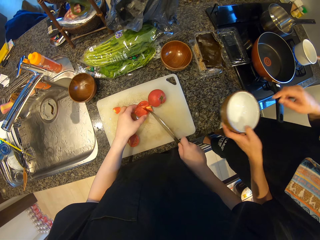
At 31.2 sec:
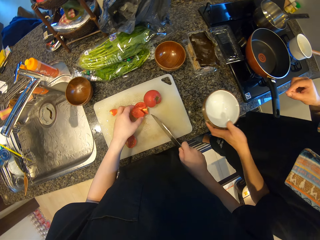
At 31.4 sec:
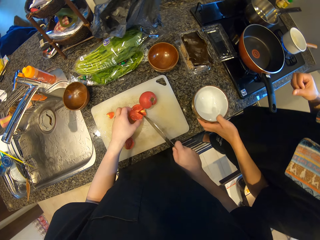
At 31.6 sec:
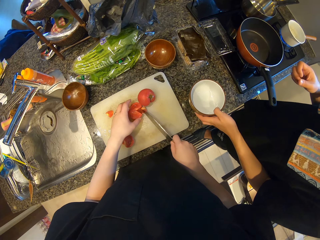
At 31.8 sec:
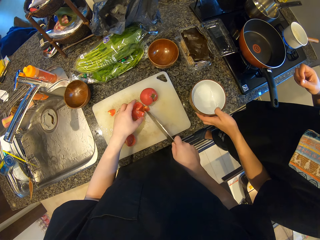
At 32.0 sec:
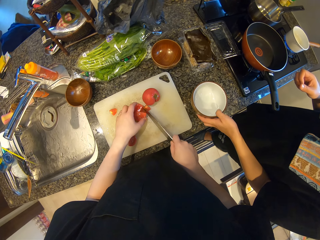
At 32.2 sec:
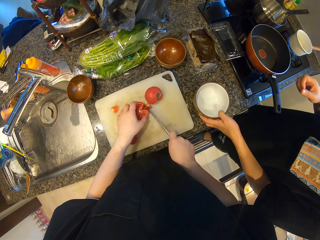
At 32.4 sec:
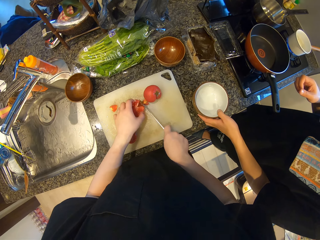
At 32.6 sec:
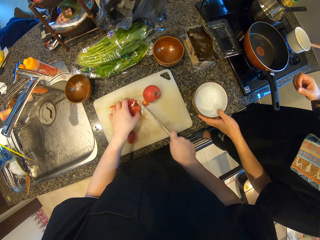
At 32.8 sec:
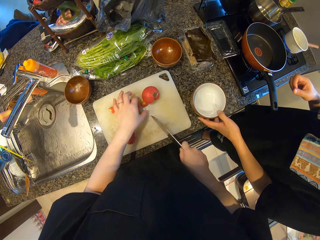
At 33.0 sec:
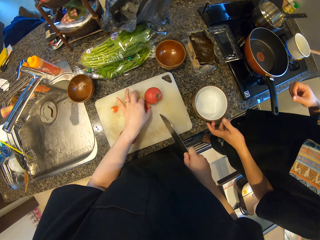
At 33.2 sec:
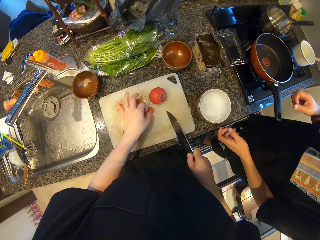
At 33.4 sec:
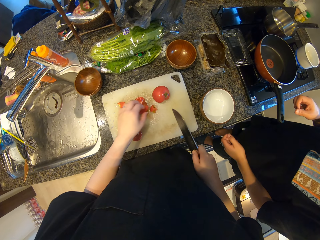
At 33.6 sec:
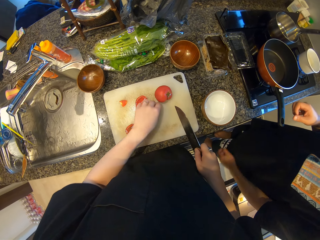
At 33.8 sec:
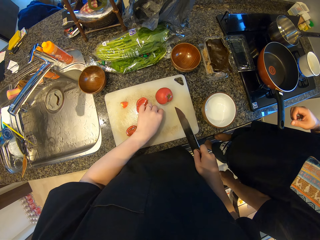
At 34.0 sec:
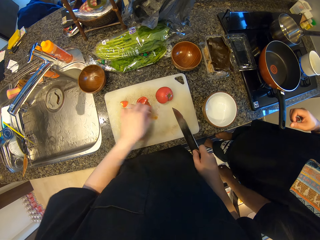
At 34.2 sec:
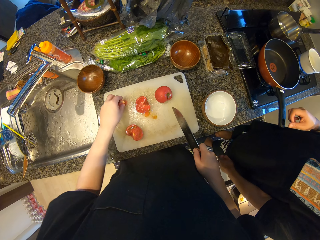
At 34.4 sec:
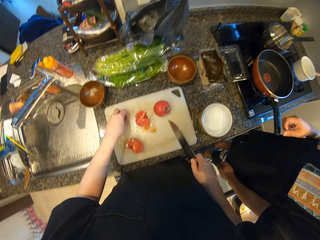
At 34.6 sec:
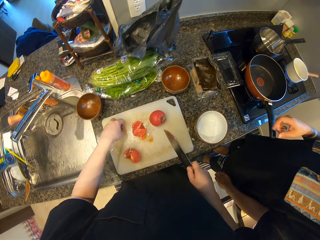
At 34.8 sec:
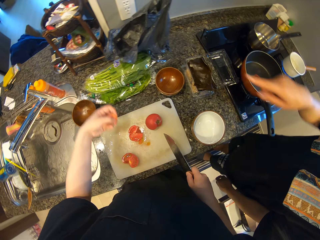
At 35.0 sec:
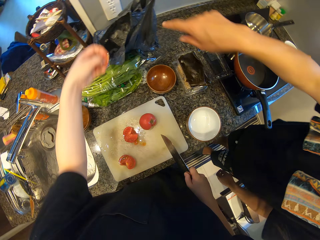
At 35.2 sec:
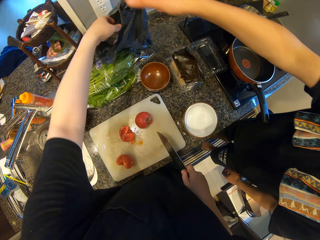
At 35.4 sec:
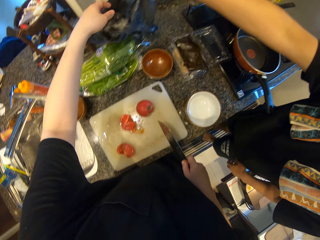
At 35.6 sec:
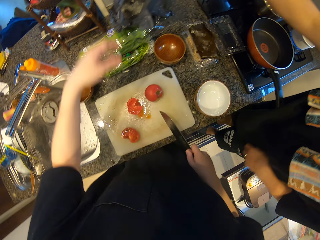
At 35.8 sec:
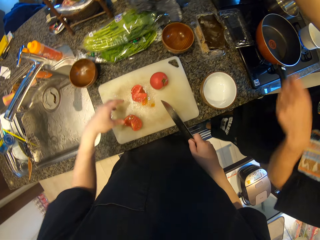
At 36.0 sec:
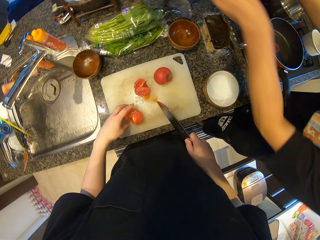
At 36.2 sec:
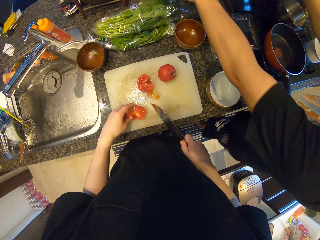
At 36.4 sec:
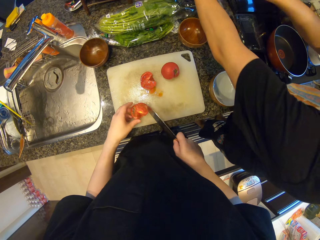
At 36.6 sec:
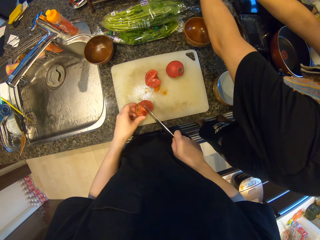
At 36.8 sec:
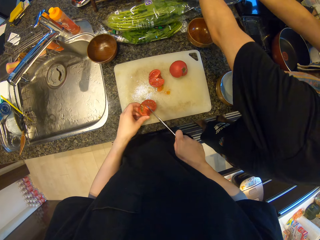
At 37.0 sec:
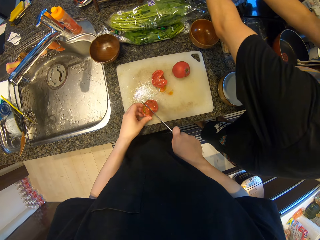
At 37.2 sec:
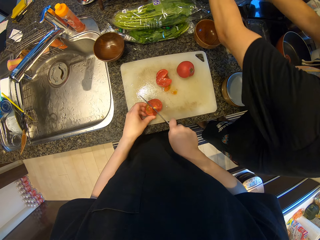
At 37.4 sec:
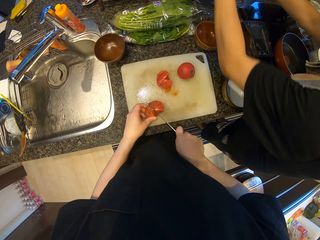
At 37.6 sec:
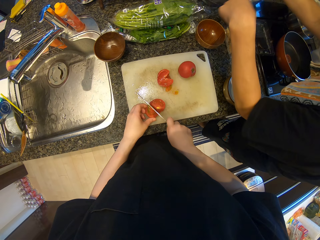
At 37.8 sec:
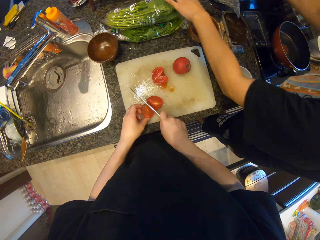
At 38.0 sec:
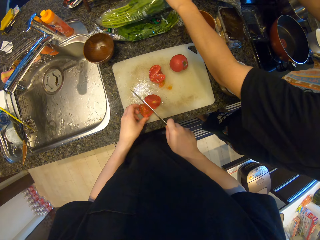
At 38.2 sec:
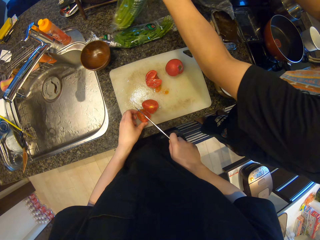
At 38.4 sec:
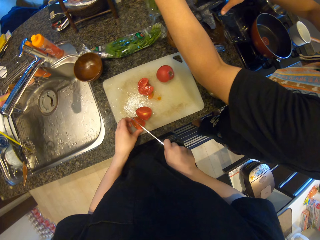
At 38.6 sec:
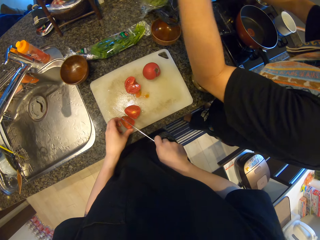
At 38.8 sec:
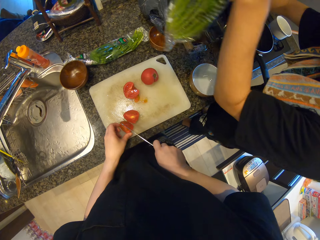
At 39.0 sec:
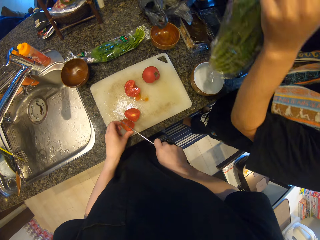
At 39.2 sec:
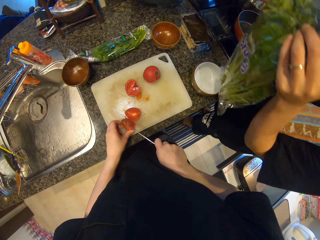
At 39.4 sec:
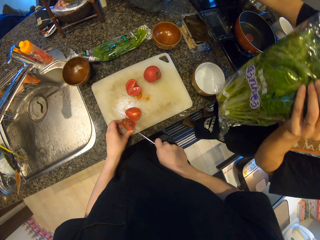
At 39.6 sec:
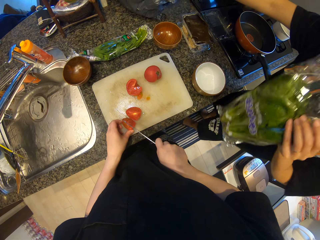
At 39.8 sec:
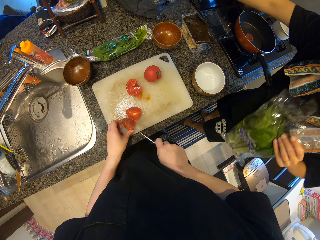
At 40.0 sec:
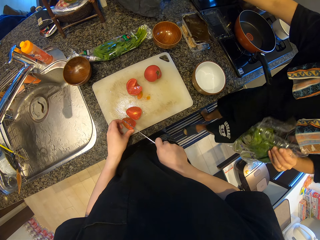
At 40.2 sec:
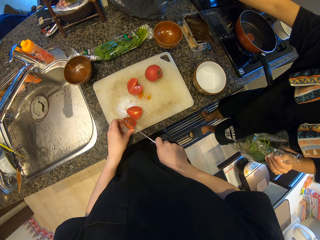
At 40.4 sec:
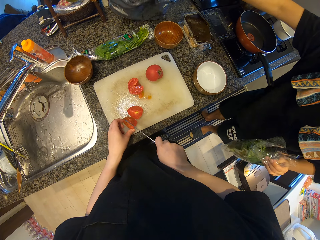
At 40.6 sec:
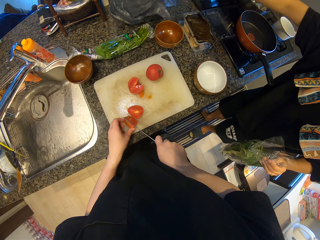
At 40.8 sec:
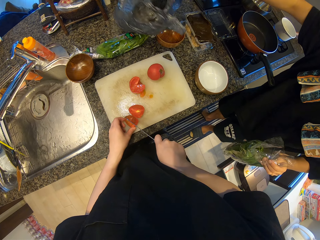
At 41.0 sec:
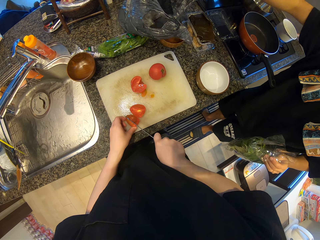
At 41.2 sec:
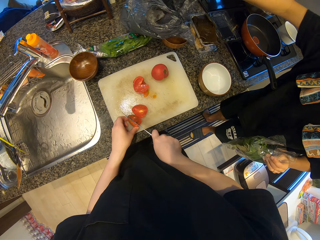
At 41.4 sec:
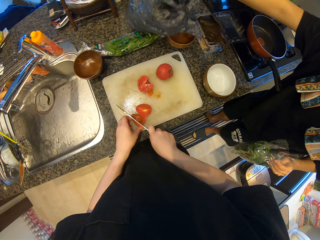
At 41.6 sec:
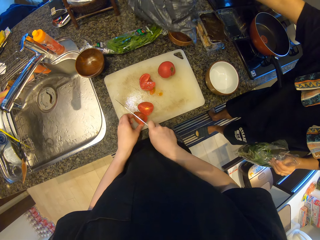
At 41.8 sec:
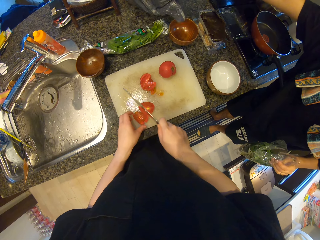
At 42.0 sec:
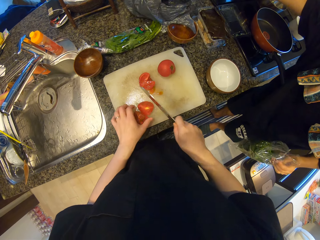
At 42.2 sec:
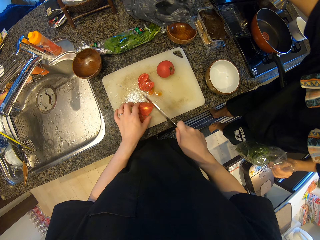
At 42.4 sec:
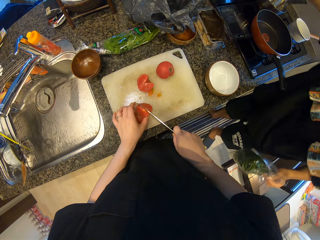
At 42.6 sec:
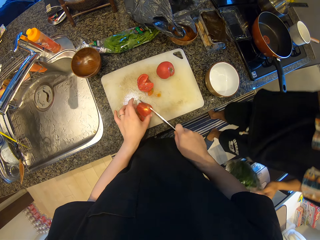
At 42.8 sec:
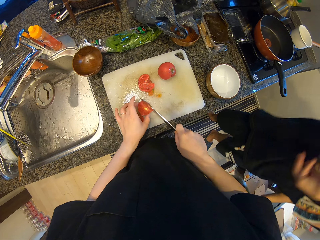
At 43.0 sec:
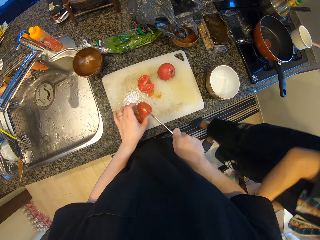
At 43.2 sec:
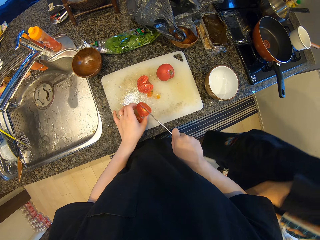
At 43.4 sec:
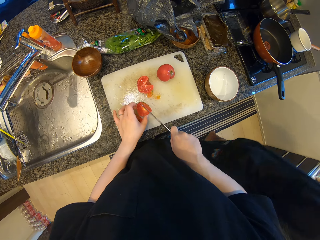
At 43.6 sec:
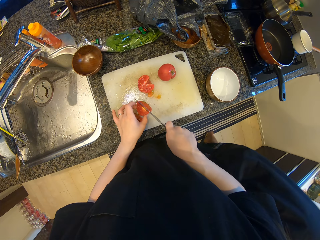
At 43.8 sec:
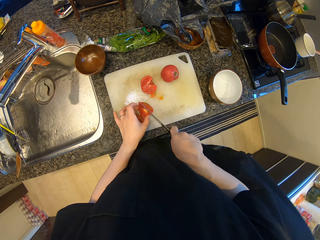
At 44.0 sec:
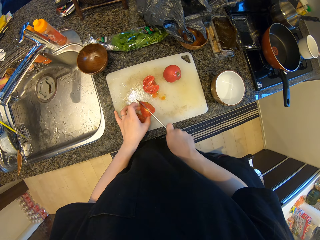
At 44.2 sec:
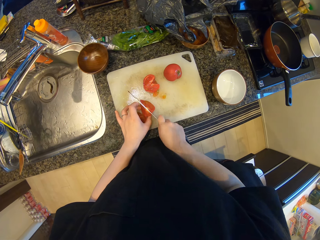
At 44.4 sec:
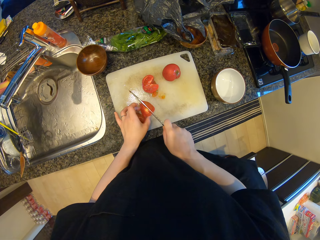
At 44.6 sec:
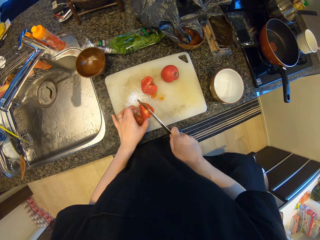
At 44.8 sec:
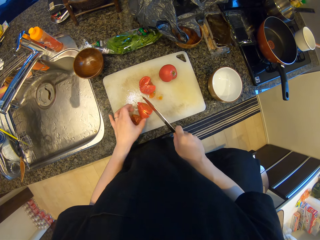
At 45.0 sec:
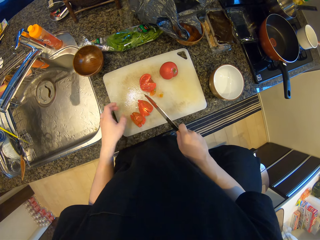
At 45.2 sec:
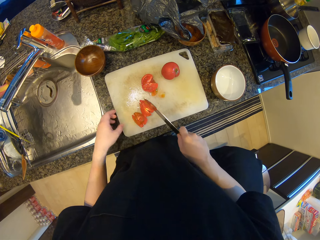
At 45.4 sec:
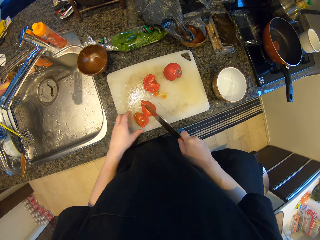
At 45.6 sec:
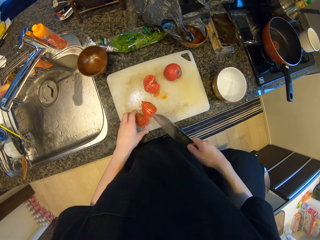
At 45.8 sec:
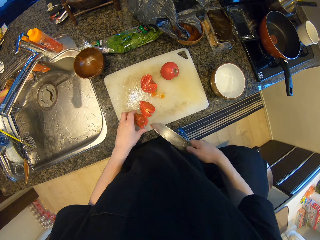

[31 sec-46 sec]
The camera wearer cuts the tomato. The man drops the bowl on the counter. The camera wearer picks up the dirt of the other piece of tomato from the chopping board with his left hand. He picks up the dirt of the piece of tomato from the chopping board with his left hand. He drops the dirt in a waste bag on the counter. The man adjusts the waste bag on the counter. The camera wearer puts the tomatoes in a paper bag. He picks up the piece of tomato with his left hand and cuts the piece of tomato with the knife. The man picks up a bag of celery from the counter. The man takes the corianders. The camera wearer cuts the piece of tomato with the knife. He cuts it again. He picks up the sliced piece of tomato from the chopping board.

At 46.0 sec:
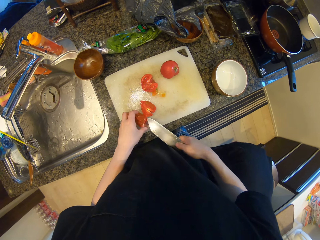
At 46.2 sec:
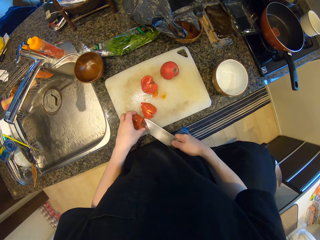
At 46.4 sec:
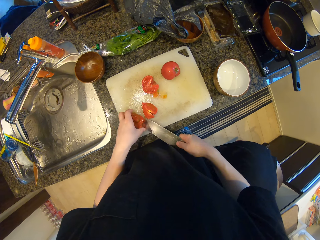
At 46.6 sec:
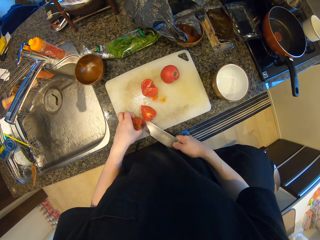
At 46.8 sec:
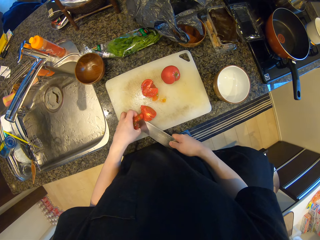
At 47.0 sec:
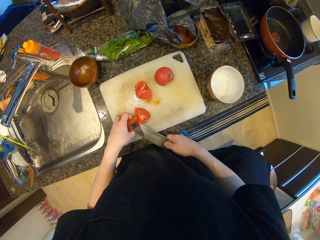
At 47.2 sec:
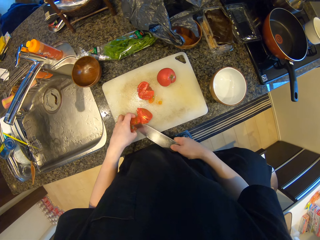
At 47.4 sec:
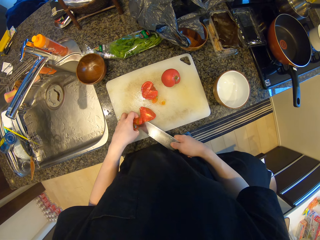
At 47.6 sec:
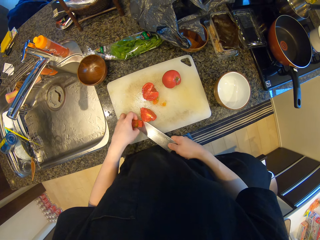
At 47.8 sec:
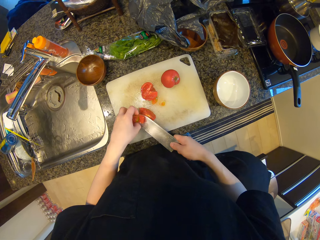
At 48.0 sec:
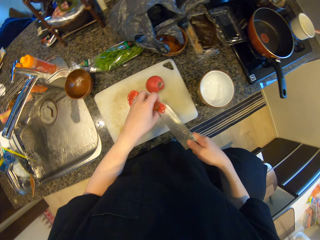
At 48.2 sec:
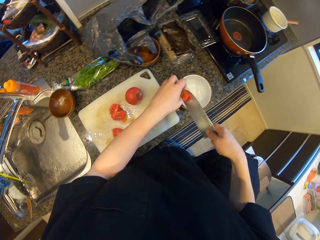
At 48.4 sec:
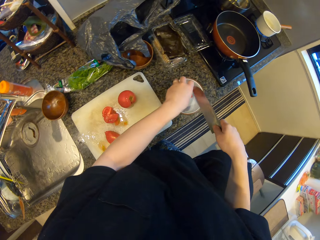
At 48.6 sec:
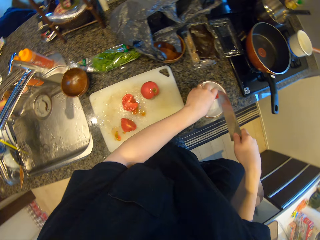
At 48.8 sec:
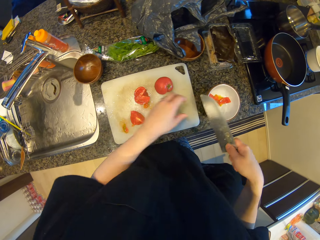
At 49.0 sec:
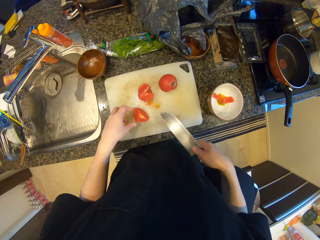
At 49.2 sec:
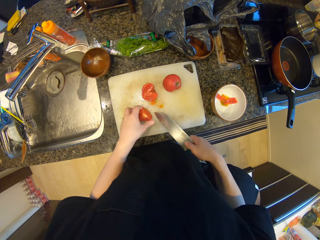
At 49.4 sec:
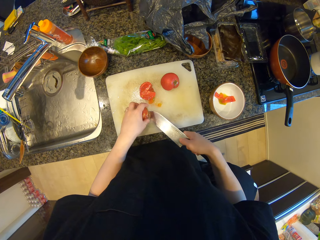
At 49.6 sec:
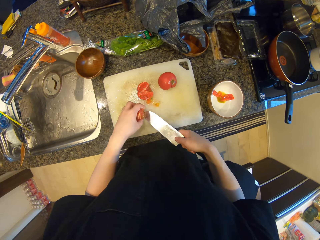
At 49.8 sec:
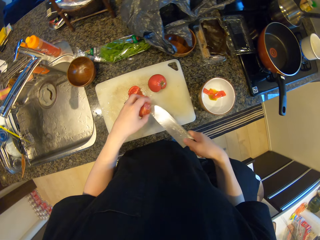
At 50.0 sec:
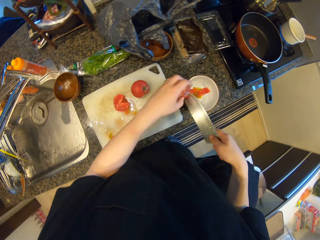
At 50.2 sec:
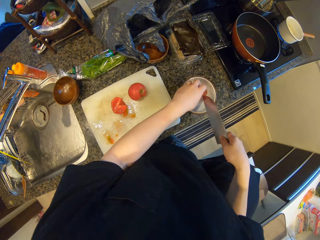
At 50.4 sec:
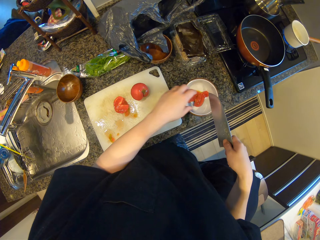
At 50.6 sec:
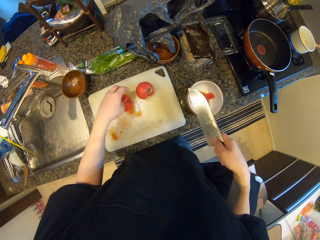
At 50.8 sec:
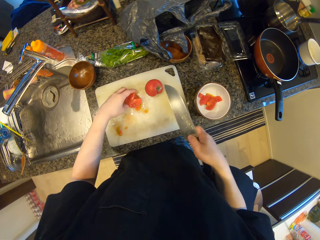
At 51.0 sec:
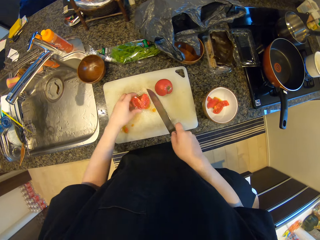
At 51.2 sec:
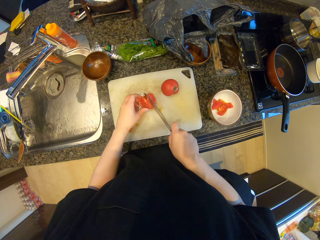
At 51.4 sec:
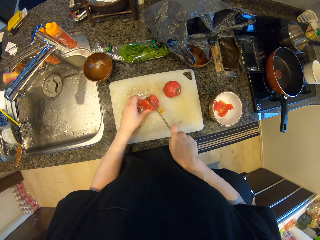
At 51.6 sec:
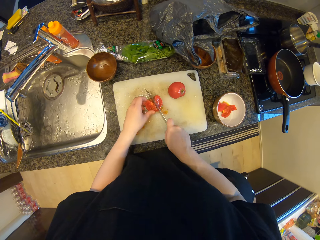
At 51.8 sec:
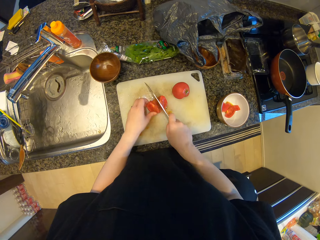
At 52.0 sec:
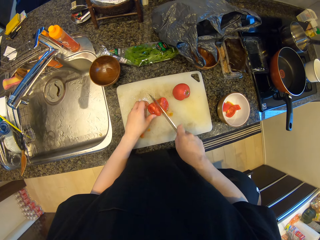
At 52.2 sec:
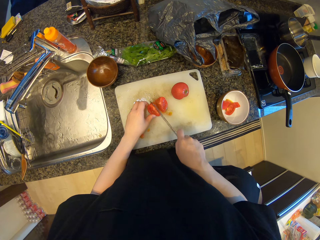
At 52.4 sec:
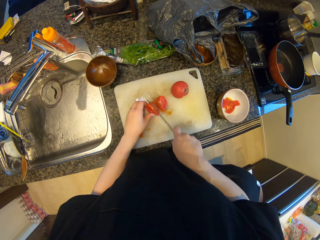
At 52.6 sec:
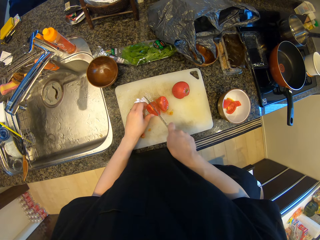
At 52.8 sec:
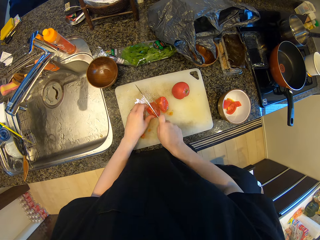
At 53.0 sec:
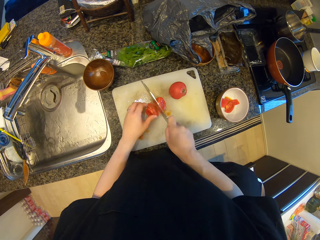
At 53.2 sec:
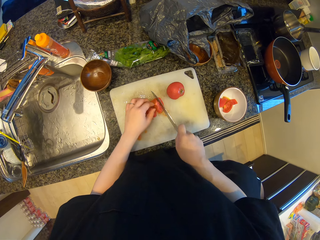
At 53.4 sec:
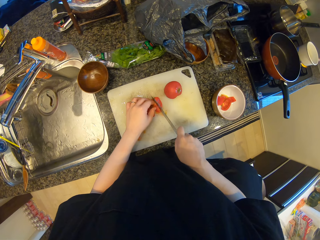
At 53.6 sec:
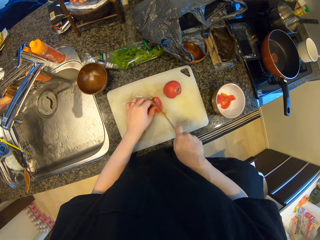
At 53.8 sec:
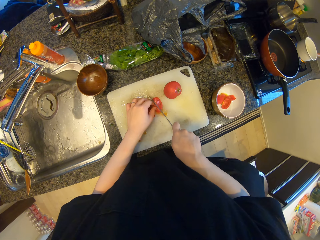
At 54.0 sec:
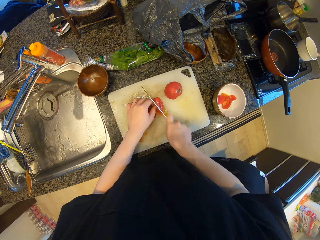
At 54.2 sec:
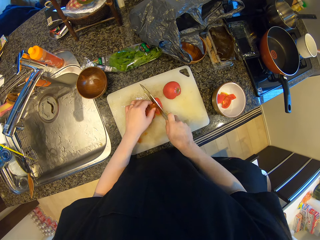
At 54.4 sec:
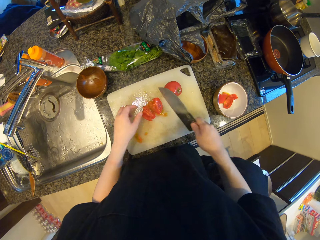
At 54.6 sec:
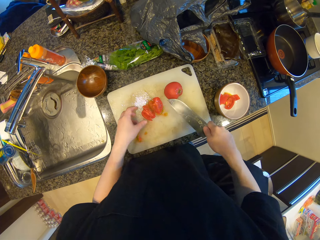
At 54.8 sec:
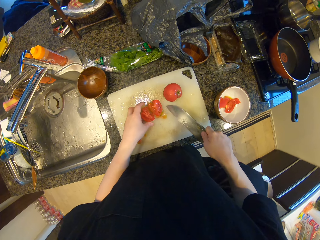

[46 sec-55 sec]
The camera wearer puts the sliced piece of tomato in the other bowl. He picks up the sliced piece of tomato from the chopping board and puts the sliced piece of tomato in the other bowl. He picks up the other piece of tomato from the chopping board with his right hand. He cuts the other piece of tomato with the knife repeatedly.
